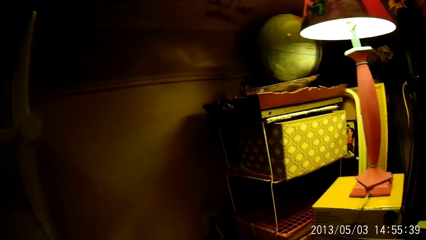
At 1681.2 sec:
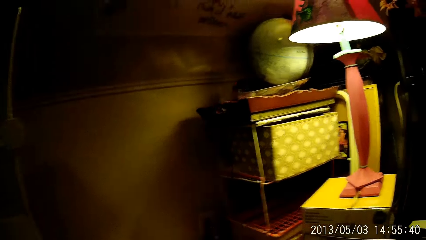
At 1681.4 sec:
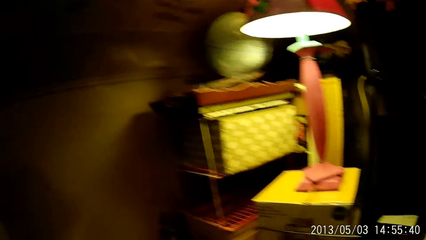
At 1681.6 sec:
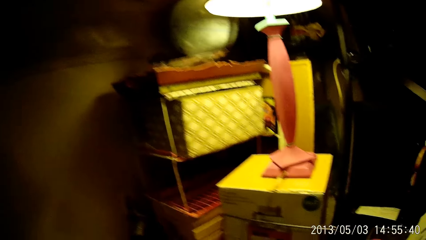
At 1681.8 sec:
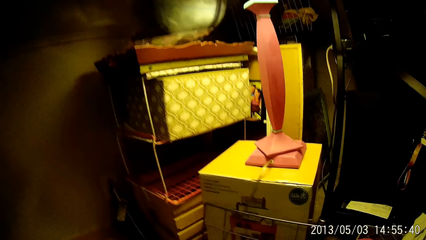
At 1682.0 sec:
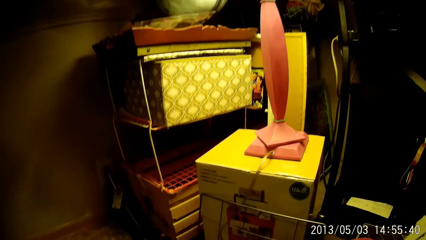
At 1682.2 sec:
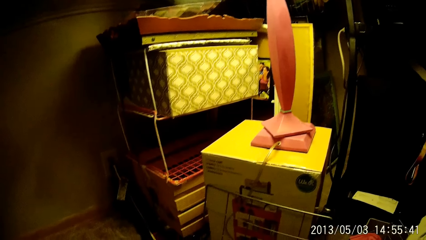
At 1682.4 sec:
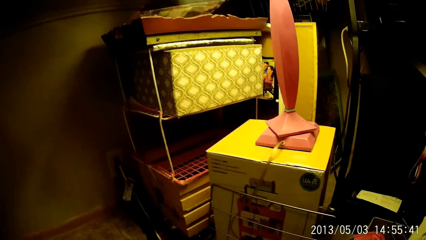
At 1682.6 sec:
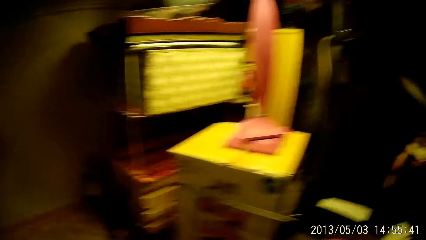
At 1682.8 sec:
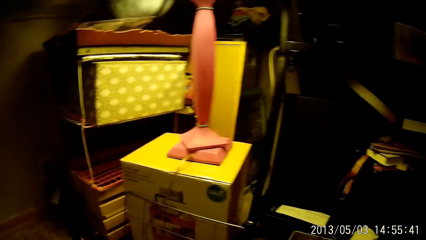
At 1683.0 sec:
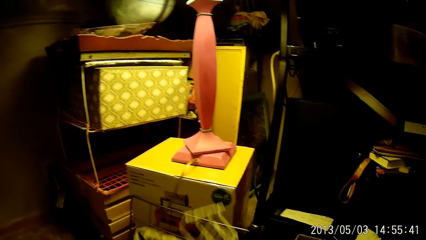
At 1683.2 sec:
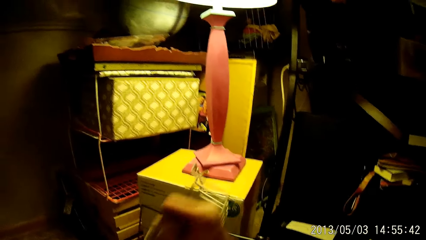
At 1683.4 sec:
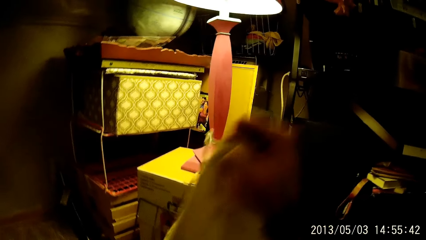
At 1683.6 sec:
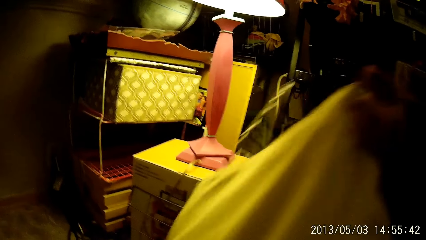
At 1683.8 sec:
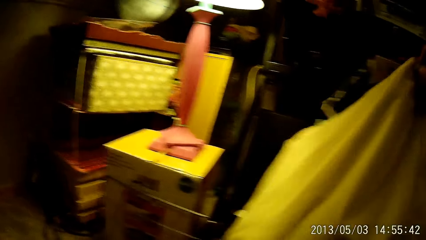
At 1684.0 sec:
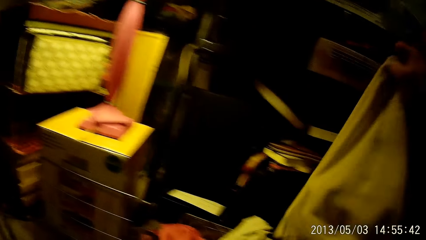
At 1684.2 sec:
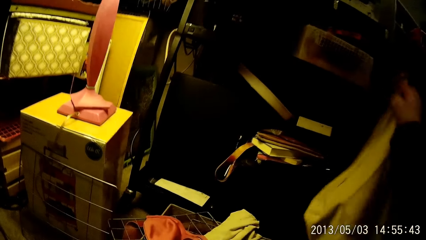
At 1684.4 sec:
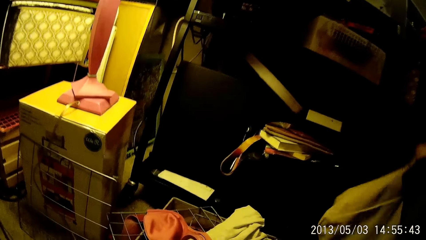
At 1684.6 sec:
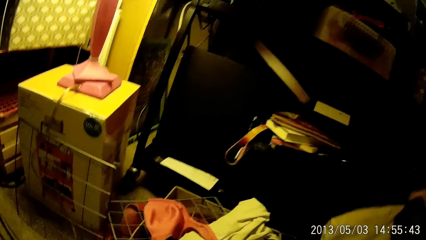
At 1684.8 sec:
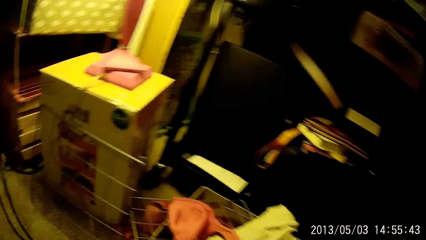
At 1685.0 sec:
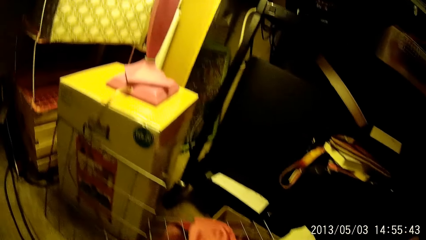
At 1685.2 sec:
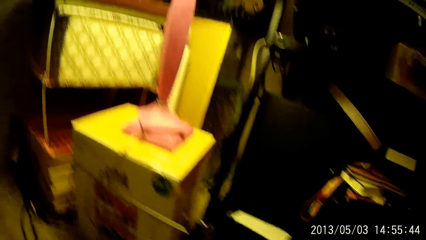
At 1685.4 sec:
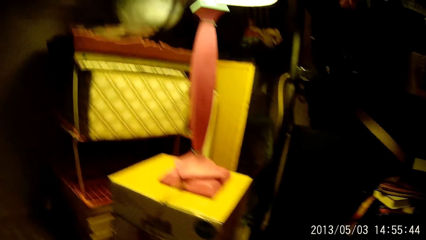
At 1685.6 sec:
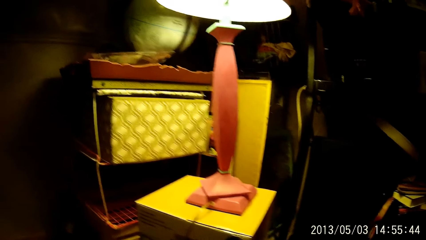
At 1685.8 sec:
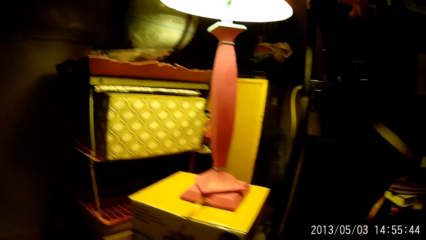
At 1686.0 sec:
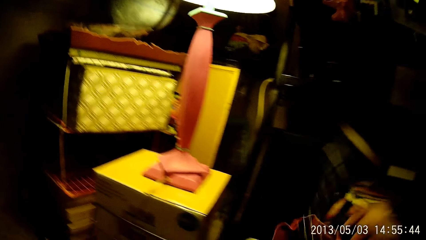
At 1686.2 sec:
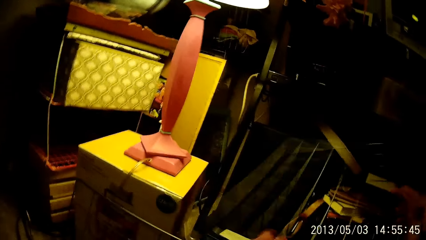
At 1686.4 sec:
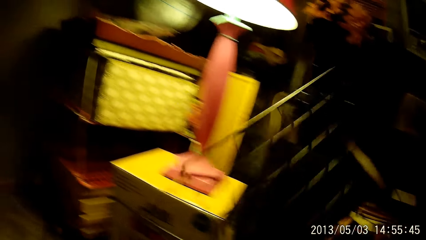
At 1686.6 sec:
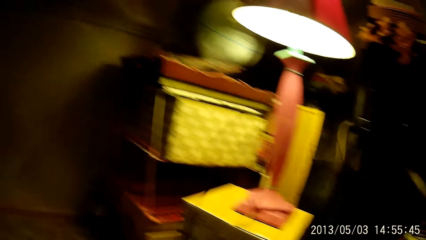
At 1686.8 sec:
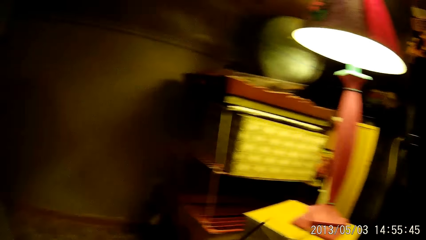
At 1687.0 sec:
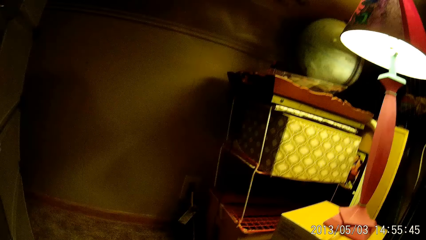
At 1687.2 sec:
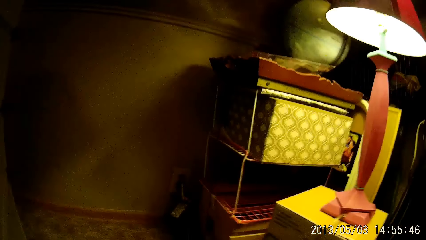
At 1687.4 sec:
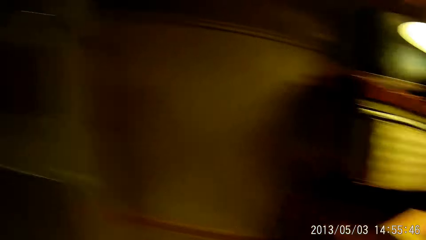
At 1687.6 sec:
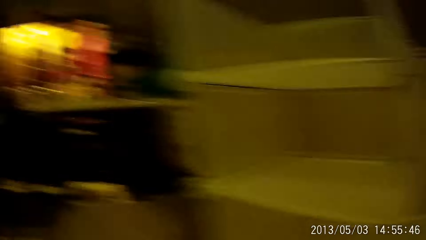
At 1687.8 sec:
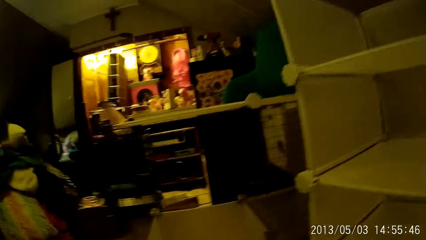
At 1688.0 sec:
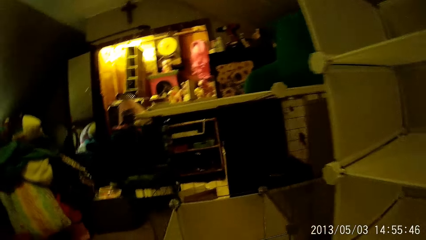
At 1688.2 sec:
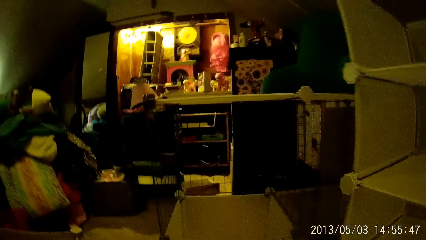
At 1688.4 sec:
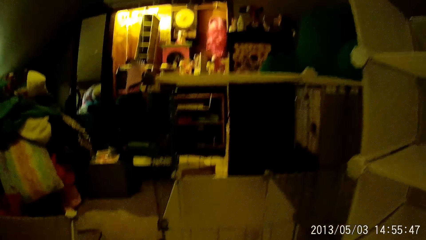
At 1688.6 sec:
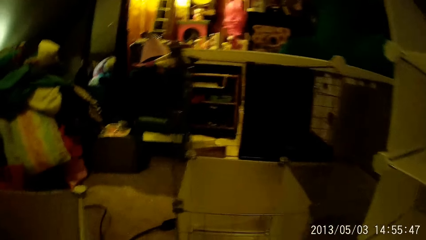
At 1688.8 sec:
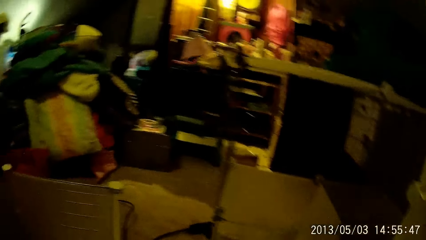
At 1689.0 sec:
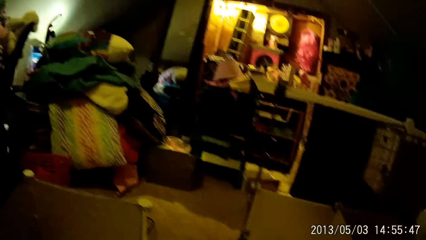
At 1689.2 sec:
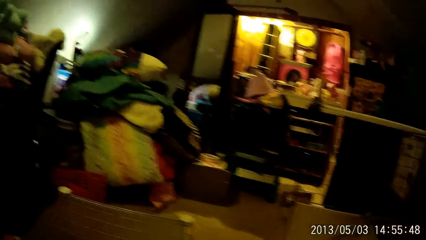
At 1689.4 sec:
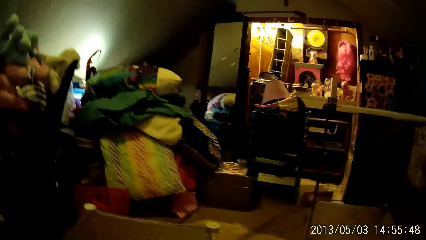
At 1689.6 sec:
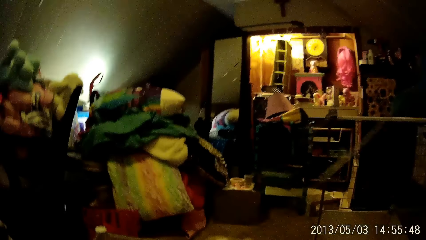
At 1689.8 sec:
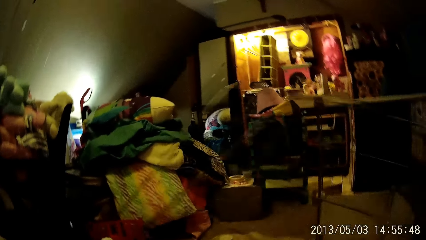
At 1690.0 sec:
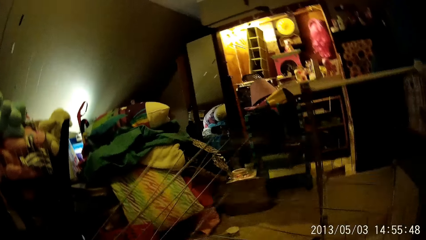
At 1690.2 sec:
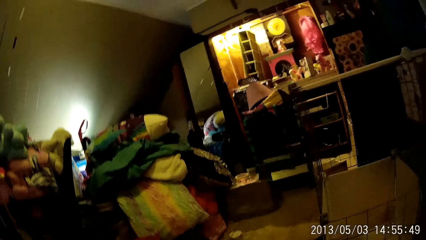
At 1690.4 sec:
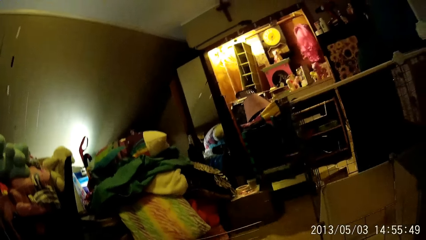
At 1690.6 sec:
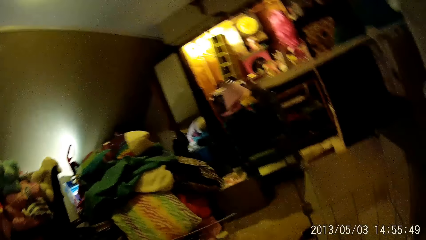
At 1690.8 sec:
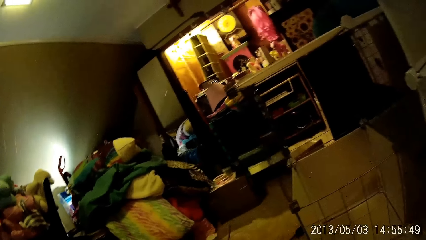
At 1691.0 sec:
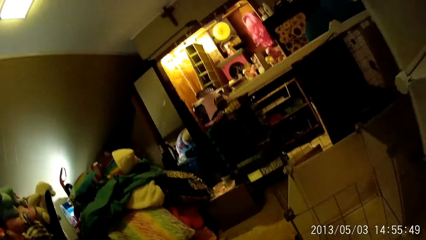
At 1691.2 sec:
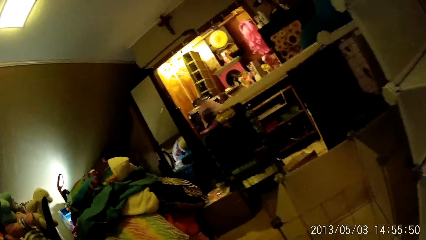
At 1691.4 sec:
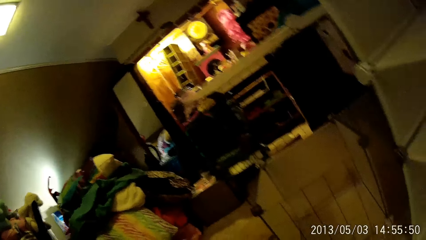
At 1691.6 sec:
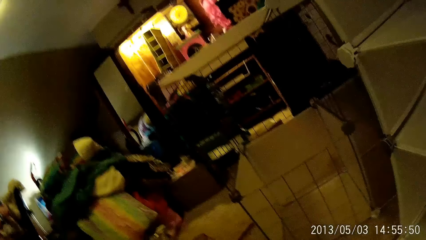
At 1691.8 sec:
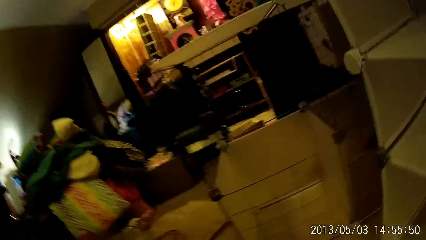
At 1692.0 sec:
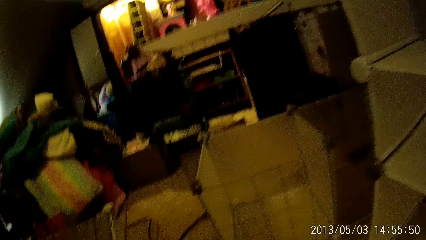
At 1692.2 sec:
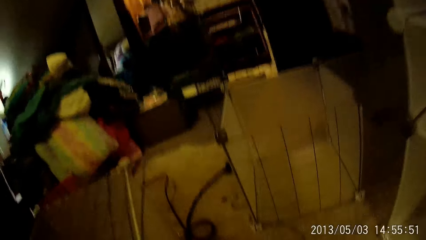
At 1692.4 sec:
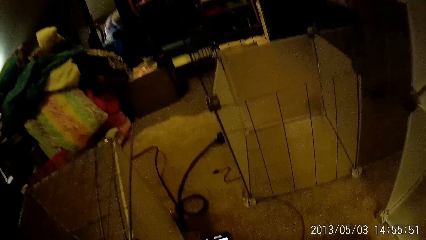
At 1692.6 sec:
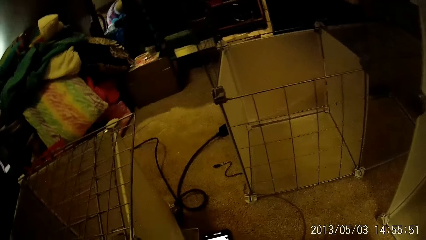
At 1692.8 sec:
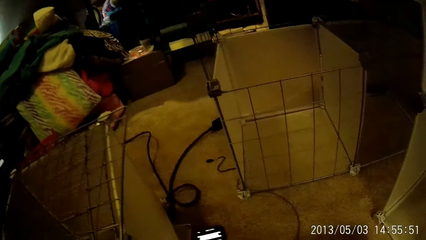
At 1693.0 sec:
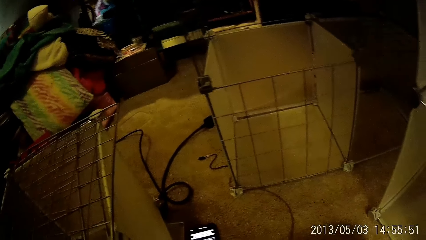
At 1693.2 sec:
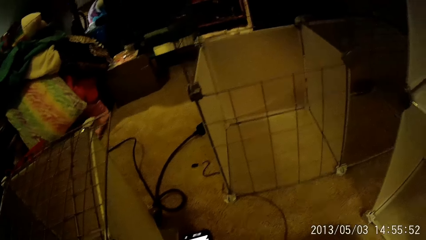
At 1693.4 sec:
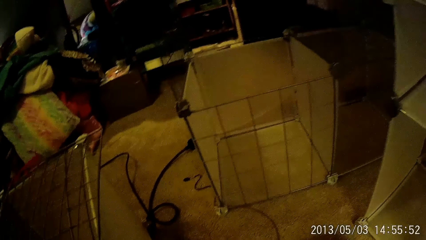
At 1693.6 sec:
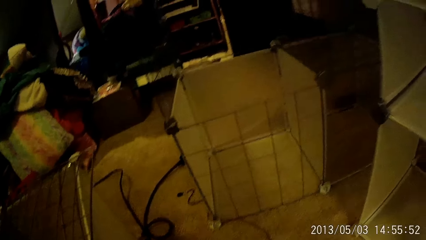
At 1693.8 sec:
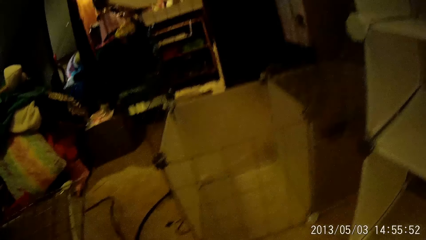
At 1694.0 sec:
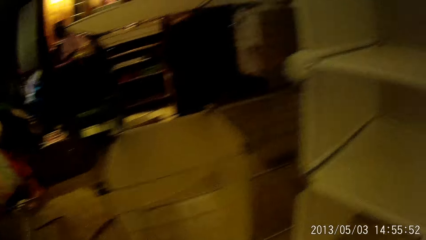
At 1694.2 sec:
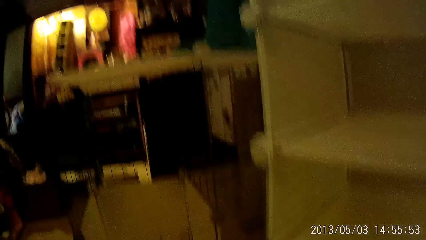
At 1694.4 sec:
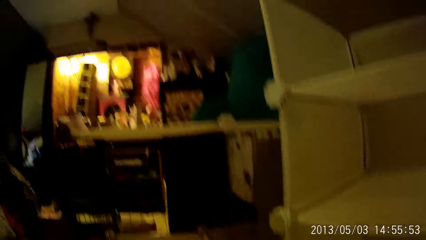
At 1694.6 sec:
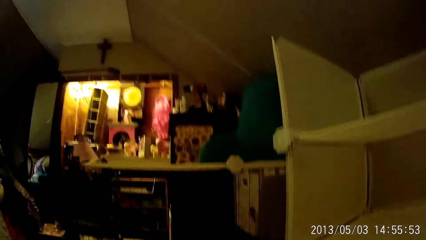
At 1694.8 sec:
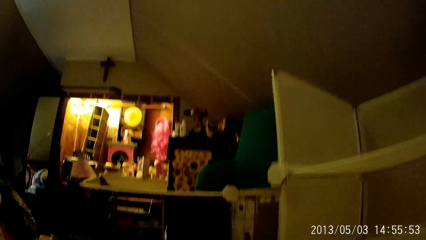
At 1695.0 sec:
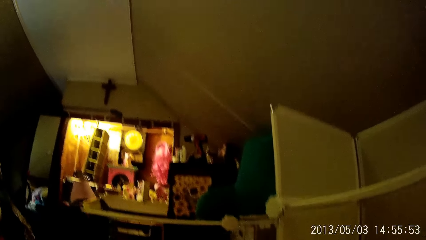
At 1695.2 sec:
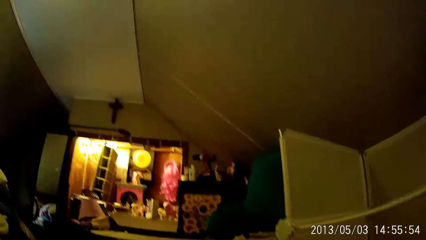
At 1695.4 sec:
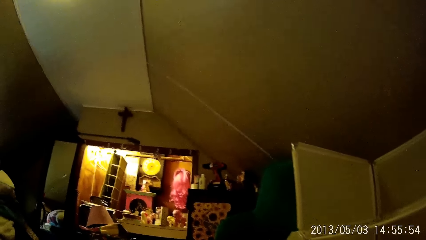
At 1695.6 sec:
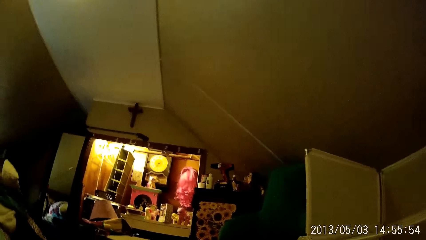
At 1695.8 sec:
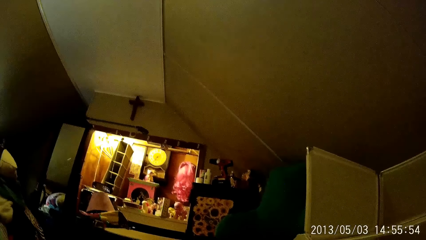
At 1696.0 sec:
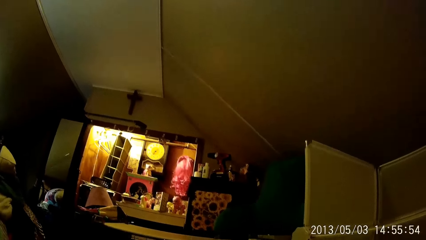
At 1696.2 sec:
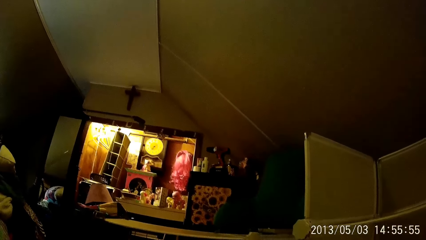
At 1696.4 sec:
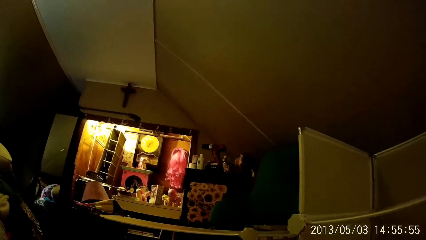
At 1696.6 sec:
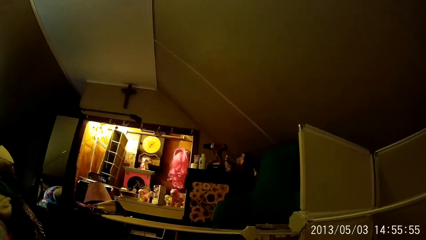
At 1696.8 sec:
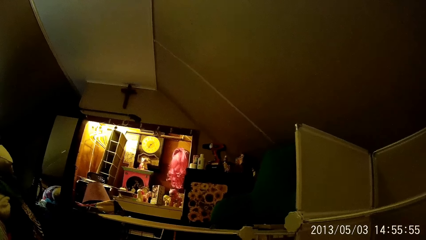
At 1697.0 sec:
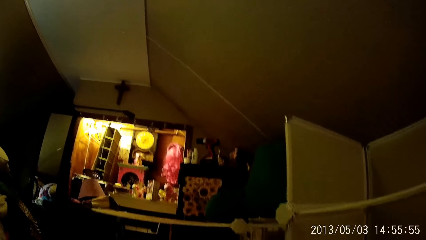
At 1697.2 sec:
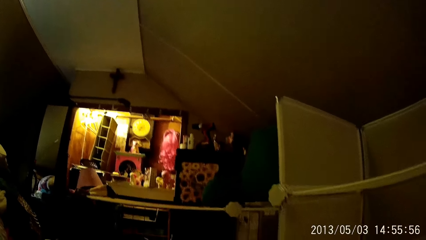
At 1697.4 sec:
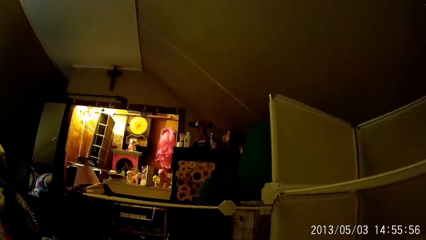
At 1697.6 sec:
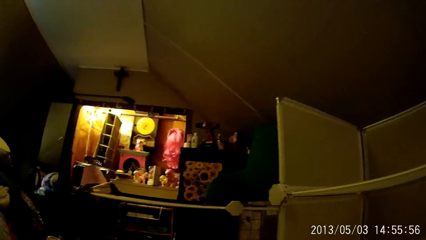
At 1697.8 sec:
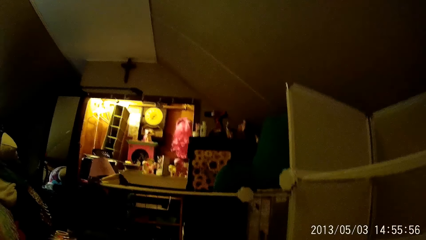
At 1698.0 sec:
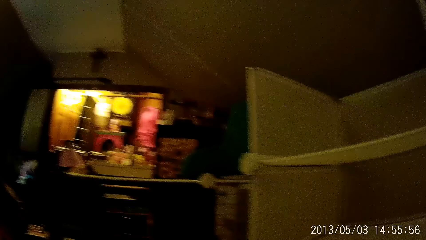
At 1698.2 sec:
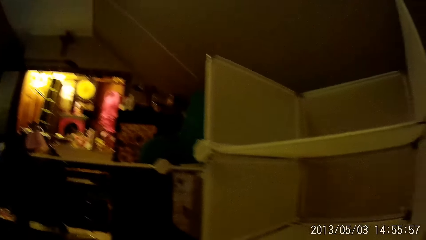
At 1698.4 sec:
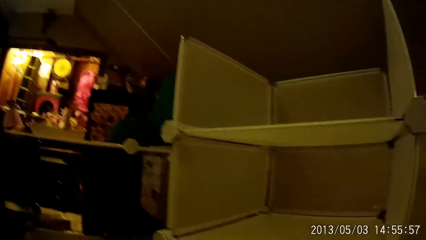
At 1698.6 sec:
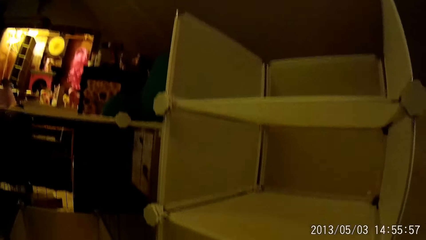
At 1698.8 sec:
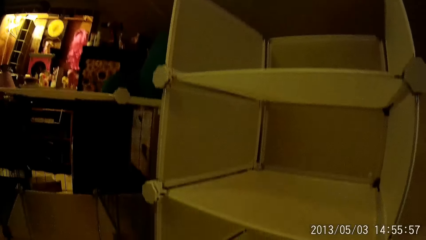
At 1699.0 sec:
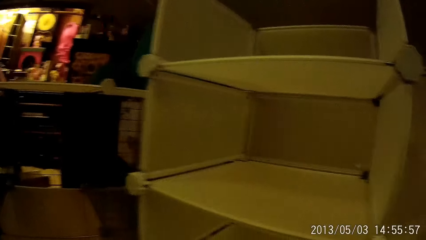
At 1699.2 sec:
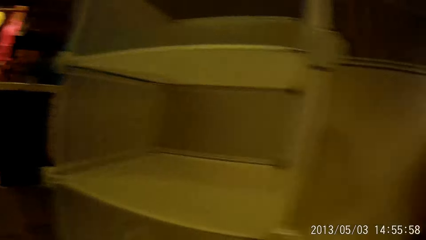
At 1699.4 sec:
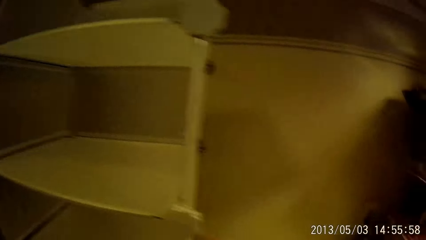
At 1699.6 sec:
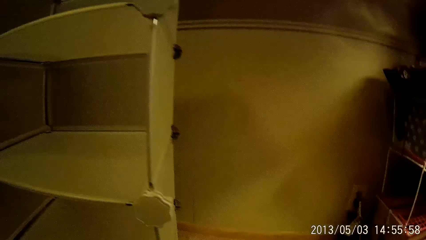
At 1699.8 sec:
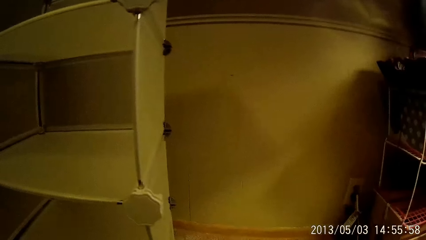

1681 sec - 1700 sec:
The camera wearer picks up a white bag or storage bag with his right hand. He drops the storage bag. He picks up a wardrobe rack or cubical storage wire mesh with his right hand. He holds the wardrobe rack with his right hand. He drops the cubical storage wire mesh. He looks around the room.
